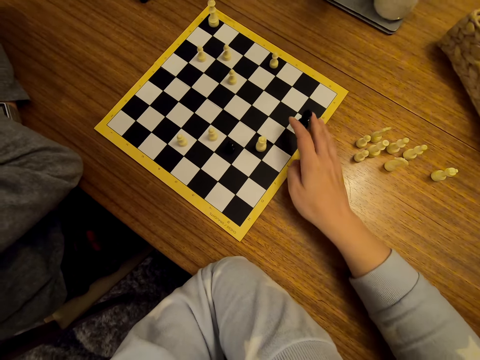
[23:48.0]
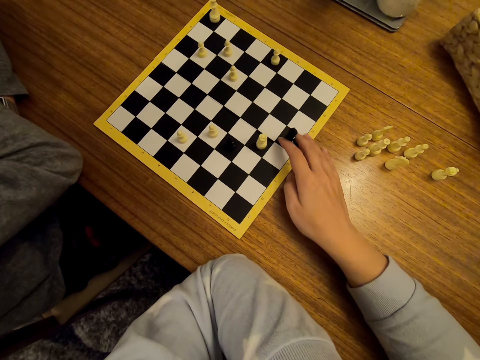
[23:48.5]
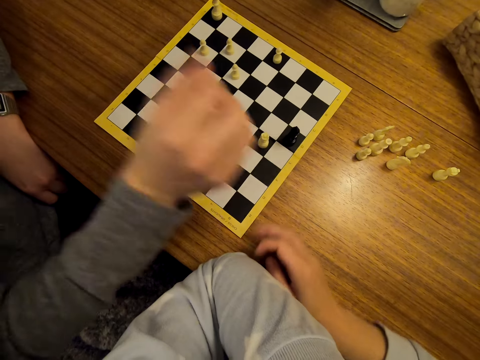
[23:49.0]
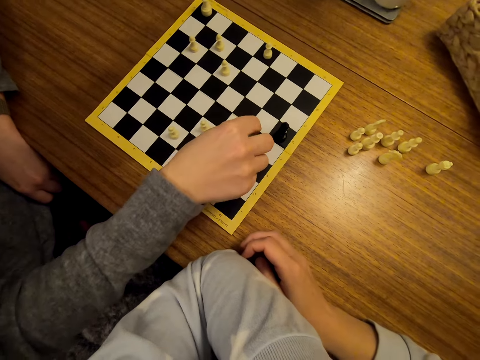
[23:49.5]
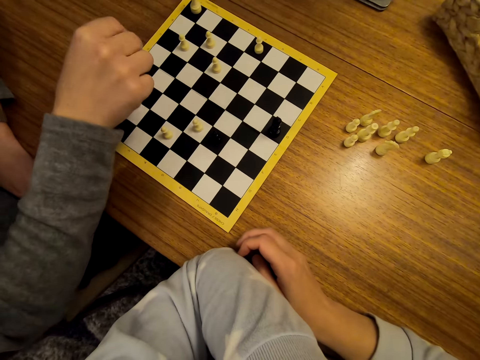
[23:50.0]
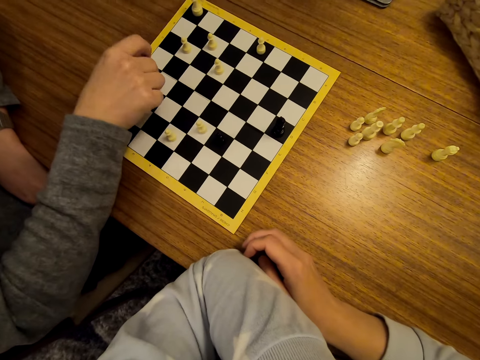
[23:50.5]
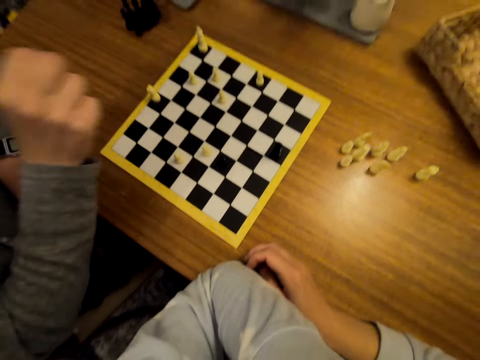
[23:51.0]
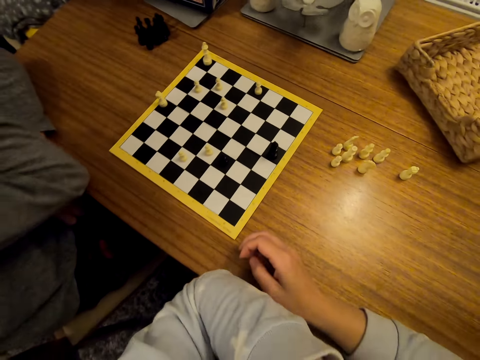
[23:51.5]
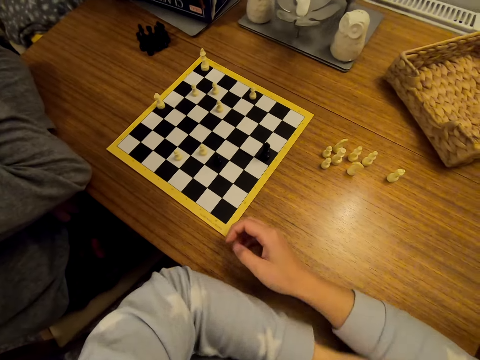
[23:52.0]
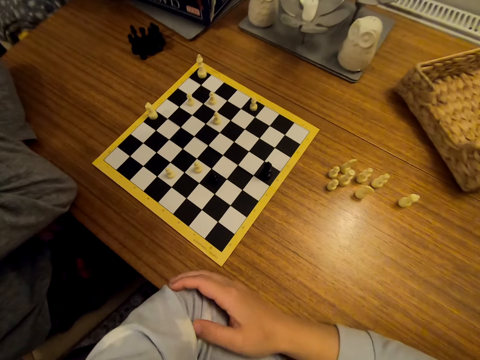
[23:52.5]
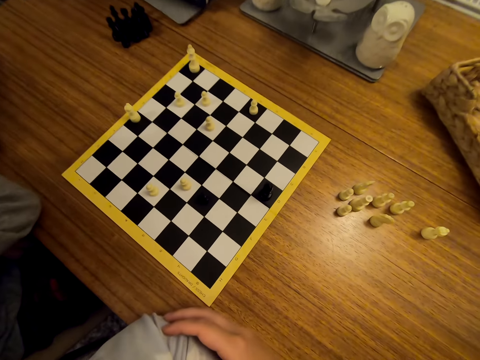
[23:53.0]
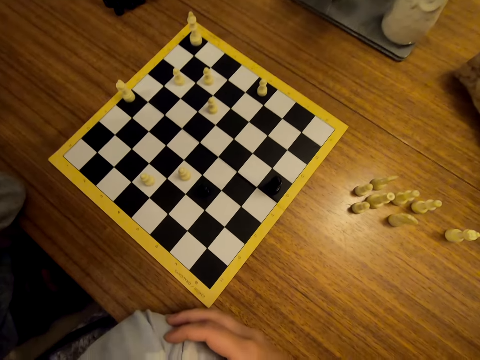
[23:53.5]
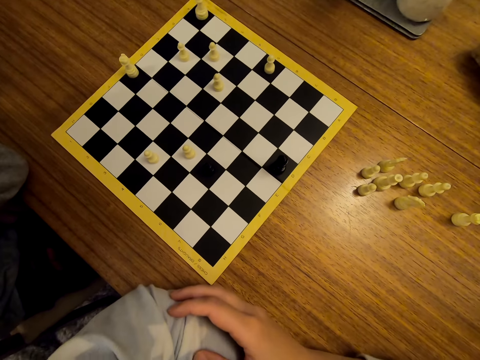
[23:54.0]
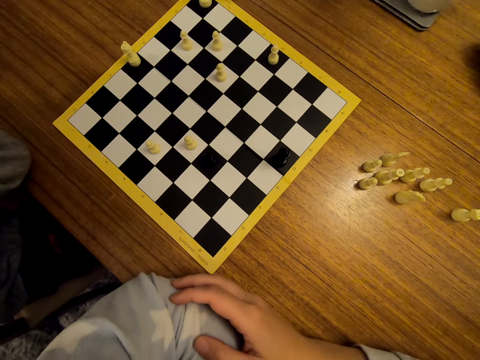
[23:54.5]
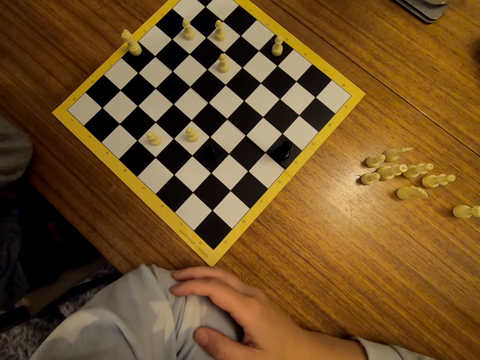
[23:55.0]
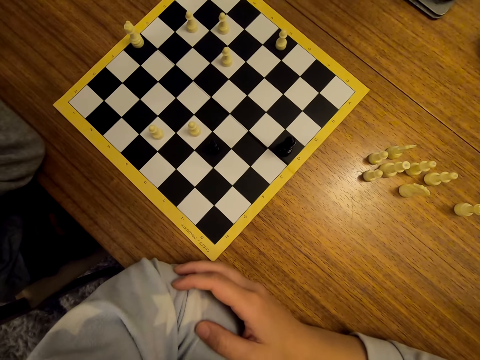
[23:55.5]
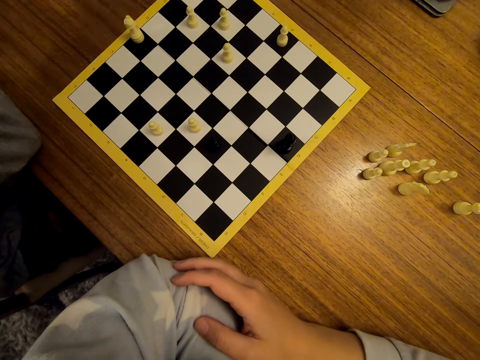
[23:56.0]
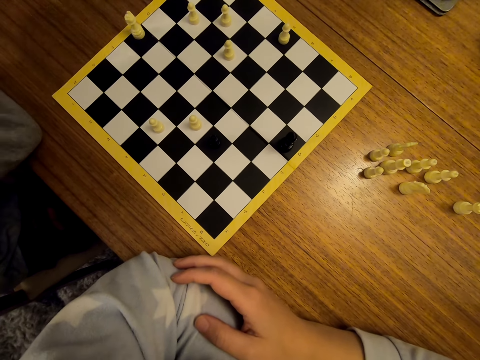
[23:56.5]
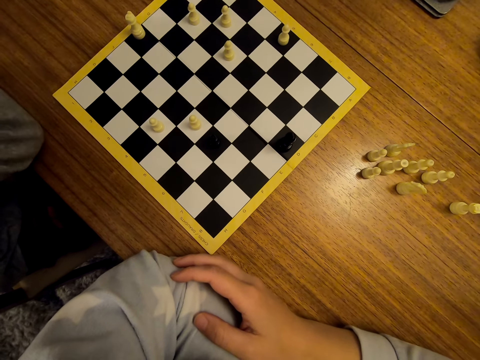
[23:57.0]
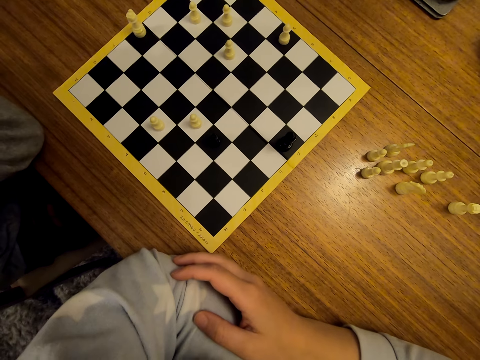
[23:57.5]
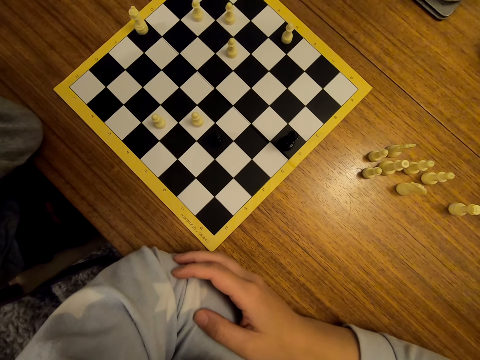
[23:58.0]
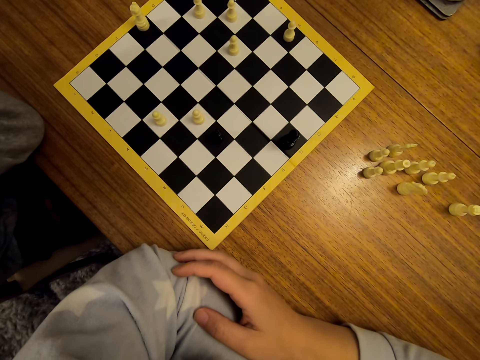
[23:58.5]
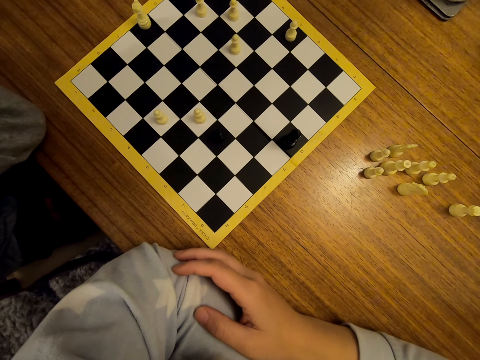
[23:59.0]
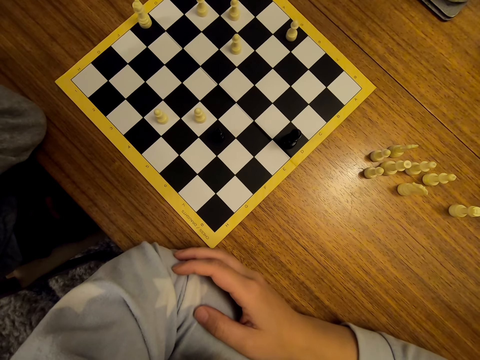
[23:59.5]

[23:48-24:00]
The camera wearer shifts chess pieces on the board. A man shifts a chess piece on the board. The camera wearer stares at the chess on the table. The man stares at the chess on the table.

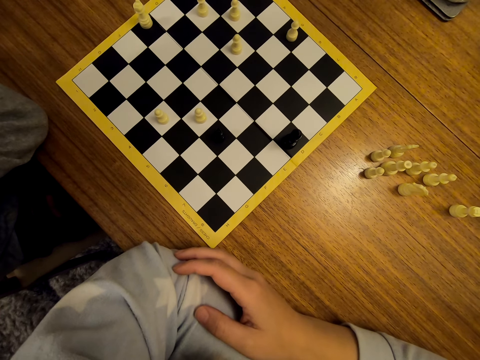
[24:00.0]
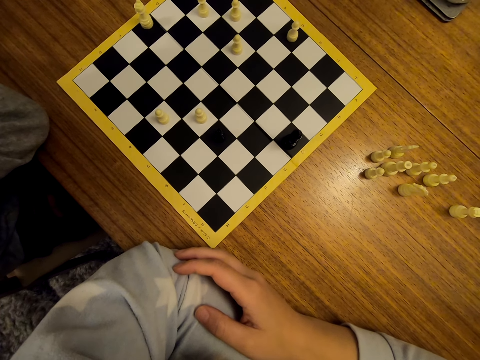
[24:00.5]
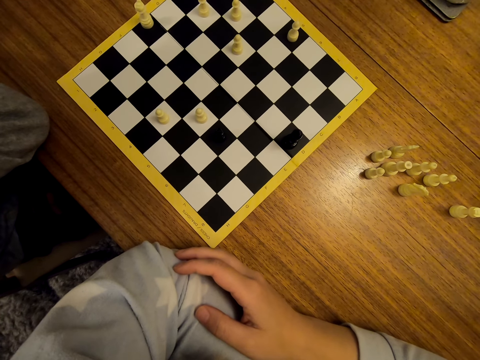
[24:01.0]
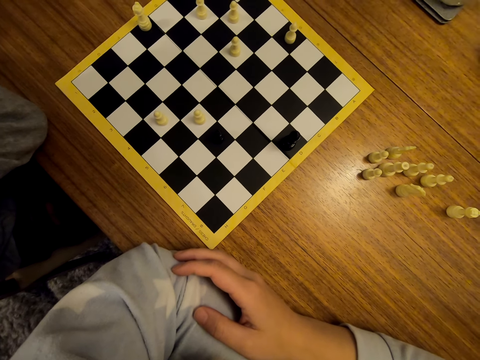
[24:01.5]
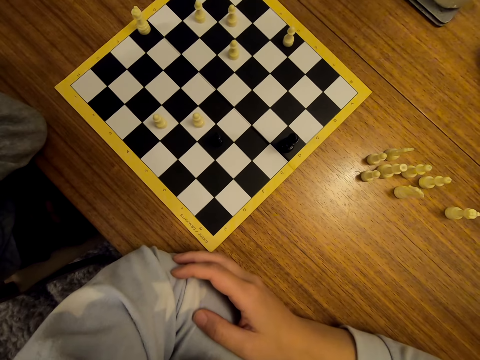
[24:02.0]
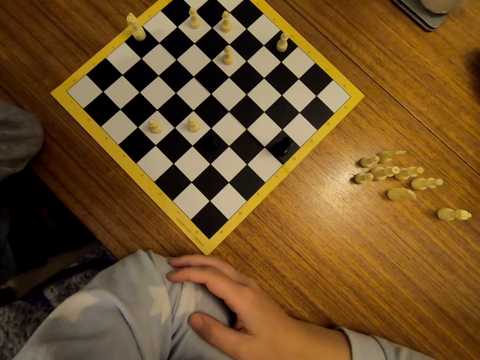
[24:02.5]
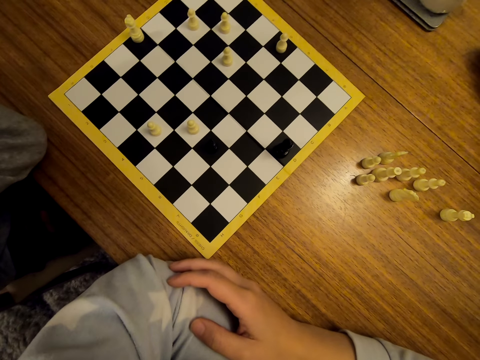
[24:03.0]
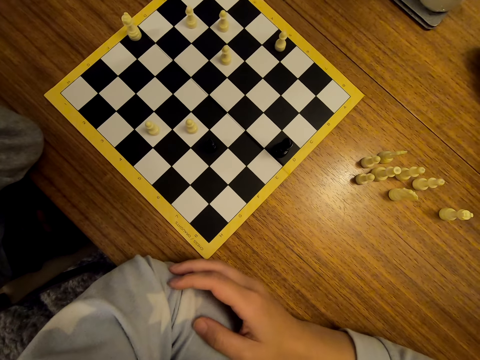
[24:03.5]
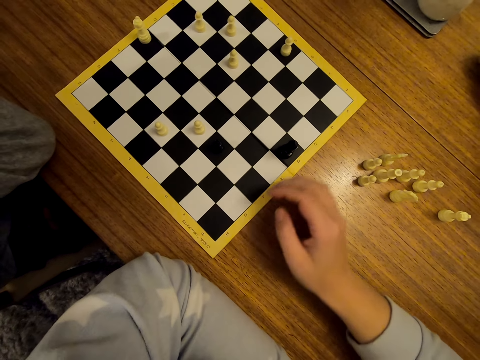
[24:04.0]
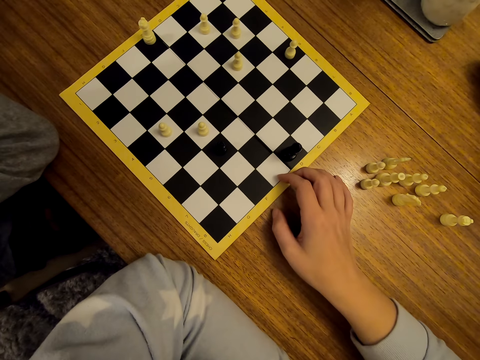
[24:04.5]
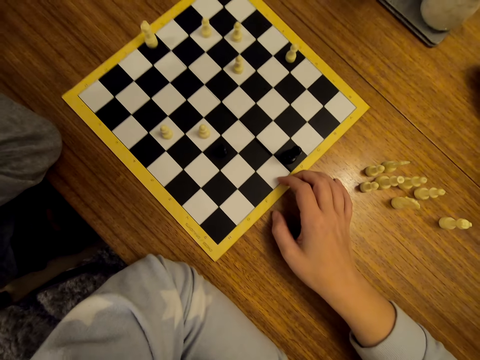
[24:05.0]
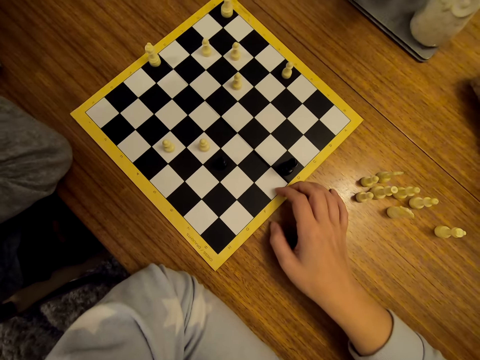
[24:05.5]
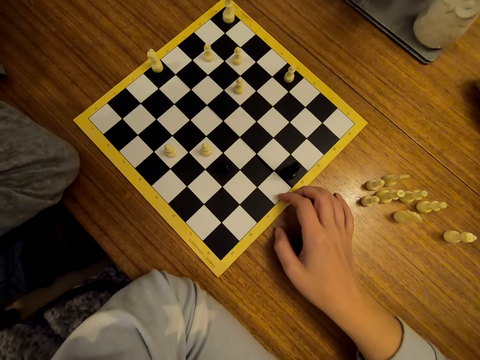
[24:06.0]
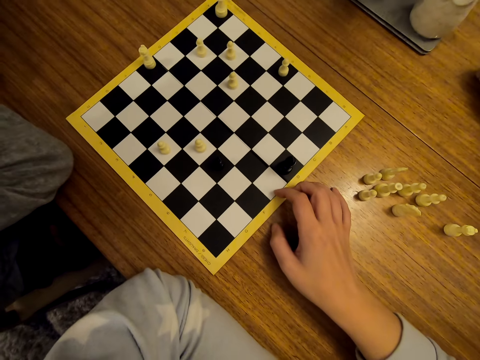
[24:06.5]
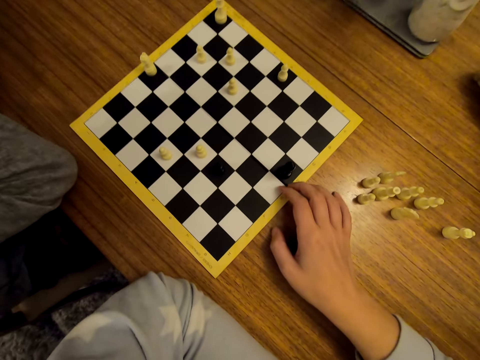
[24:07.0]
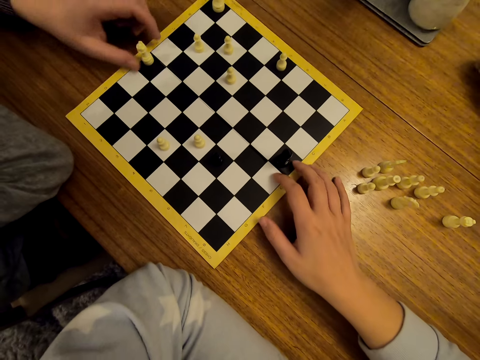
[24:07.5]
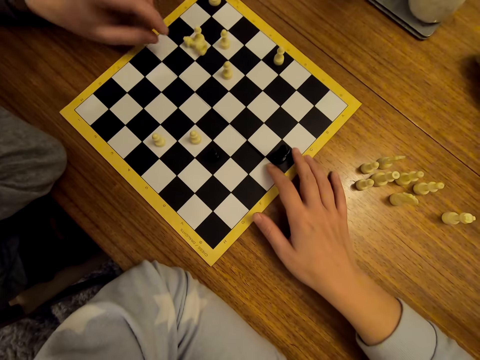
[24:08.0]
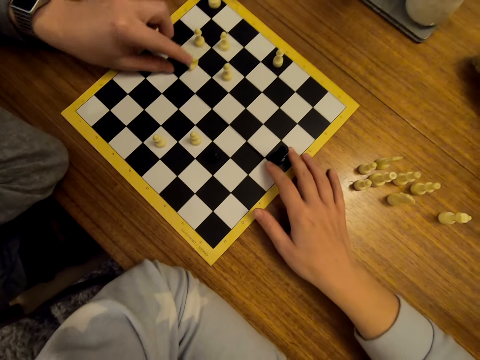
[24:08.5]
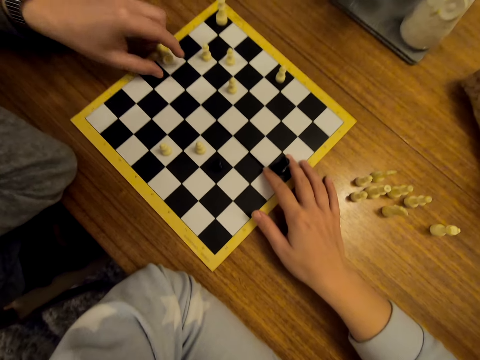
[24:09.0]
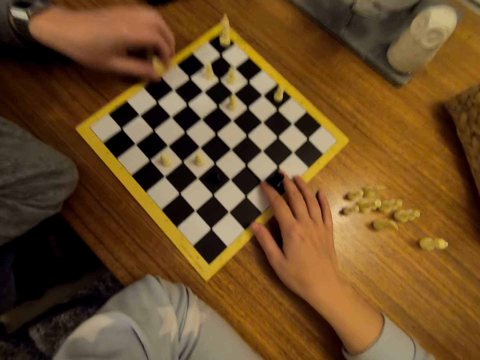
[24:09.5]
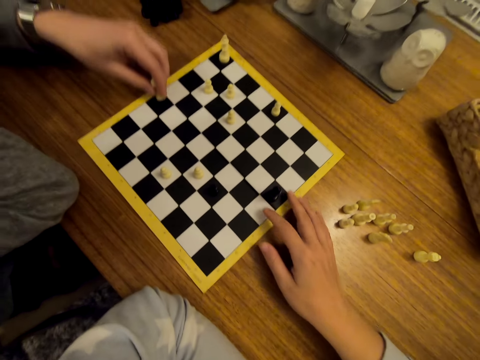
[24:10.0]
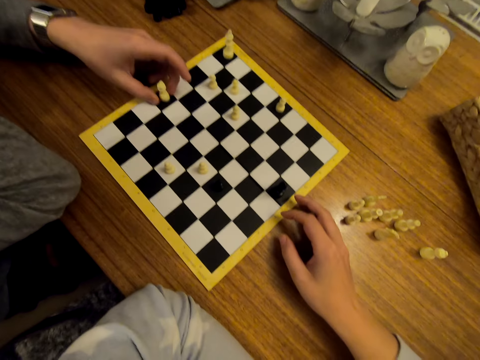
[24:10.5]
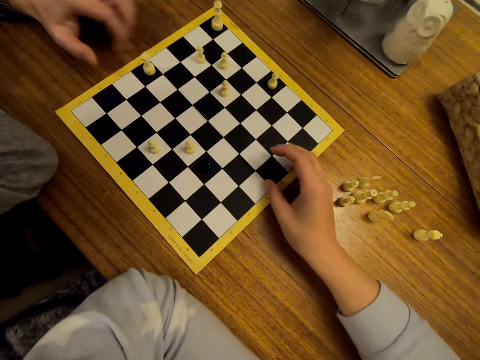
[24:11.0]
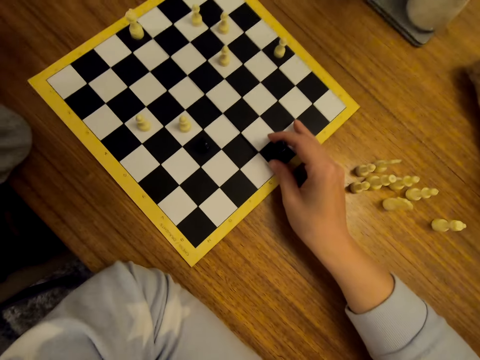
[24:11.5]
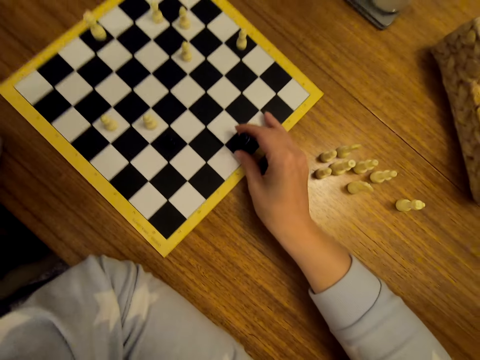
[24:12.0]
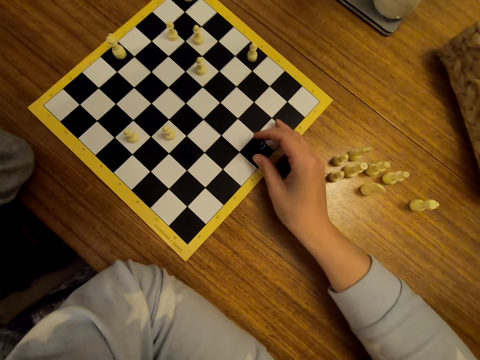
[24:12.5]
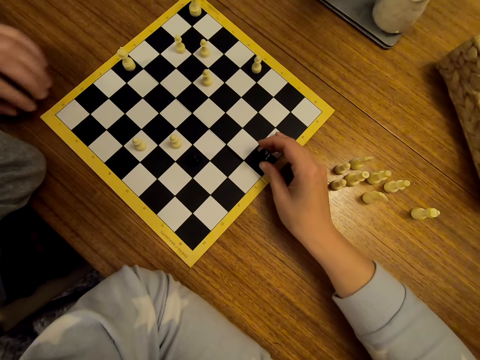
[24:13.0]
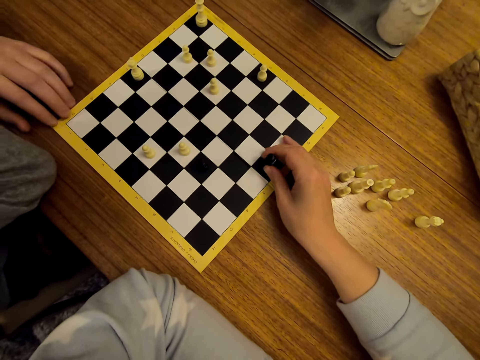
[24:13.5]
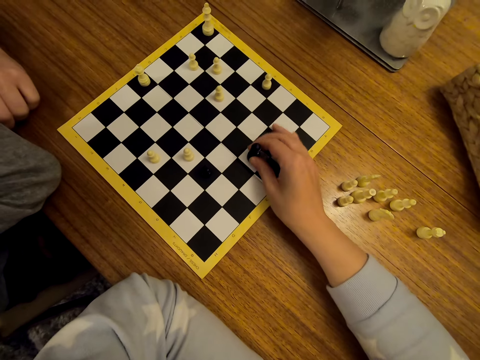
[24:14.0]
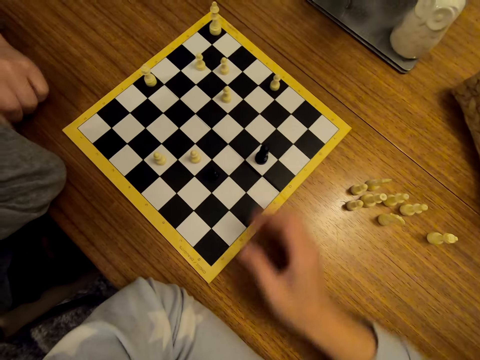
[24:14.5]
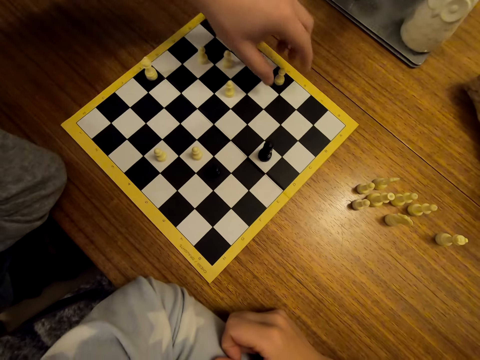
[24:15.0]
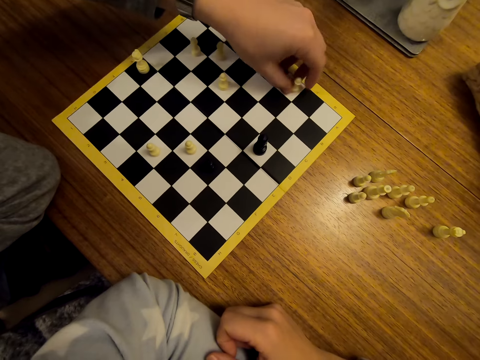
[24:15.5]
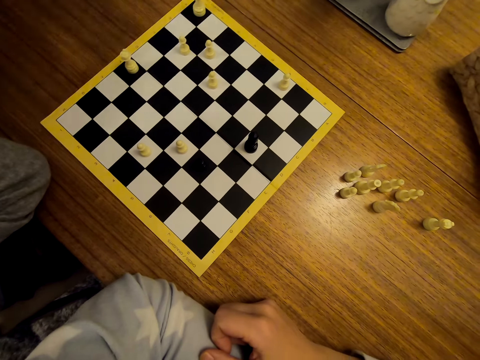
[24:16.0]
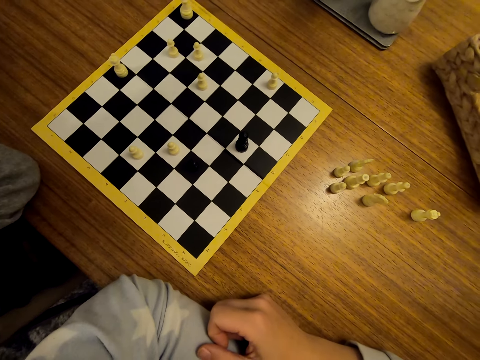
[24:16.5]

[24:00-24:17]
The camera wearer converses with a man. The man positions a chess piece on the chess board. The camera wearer moves the pawns on the chess board. The man stares at the chess on the table, positions the chess board on the table and moves the pawns on the chess board. The camera wearer stares at the chess on the table. The man stares at the chess on the table.
